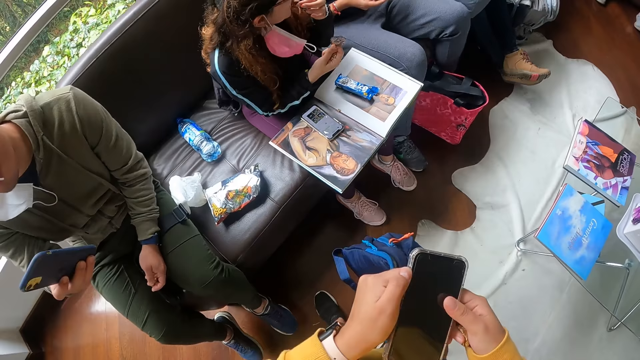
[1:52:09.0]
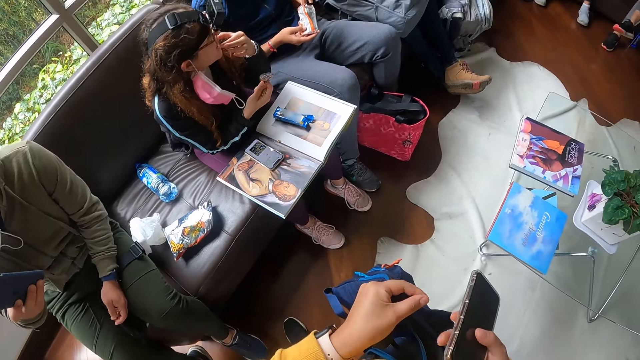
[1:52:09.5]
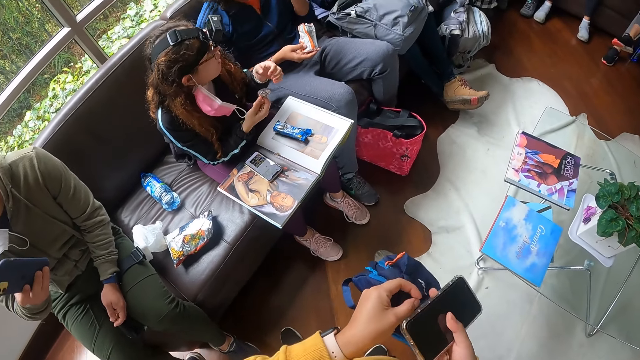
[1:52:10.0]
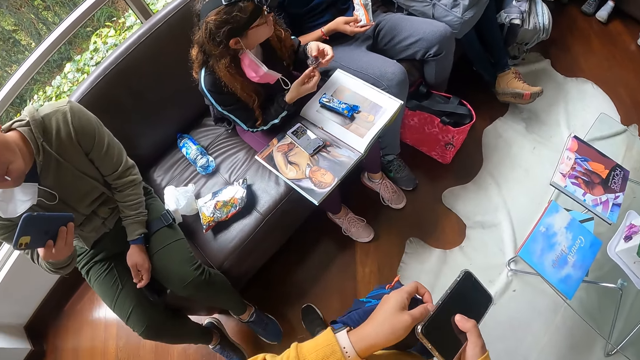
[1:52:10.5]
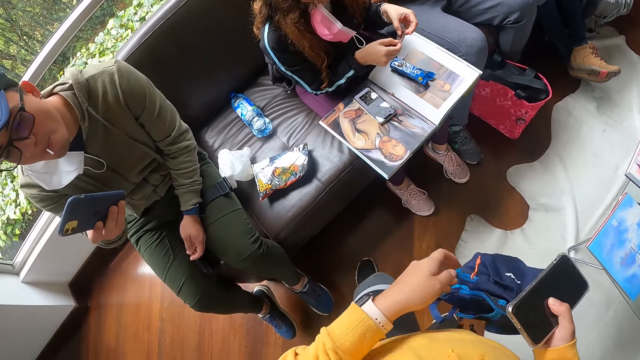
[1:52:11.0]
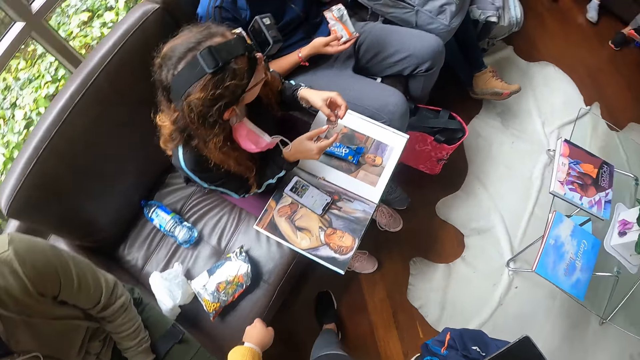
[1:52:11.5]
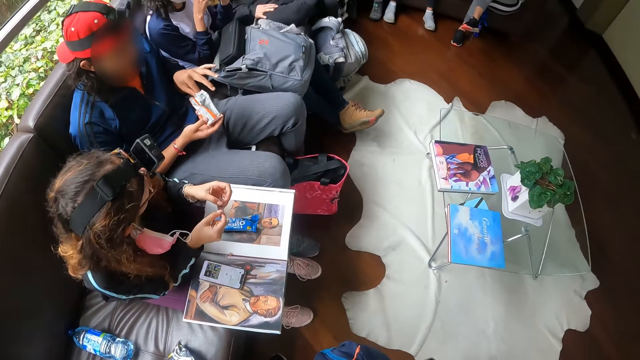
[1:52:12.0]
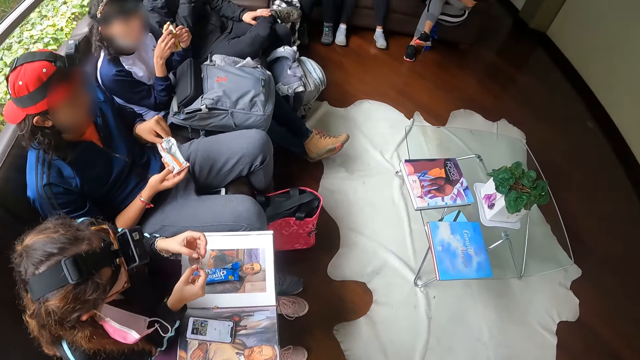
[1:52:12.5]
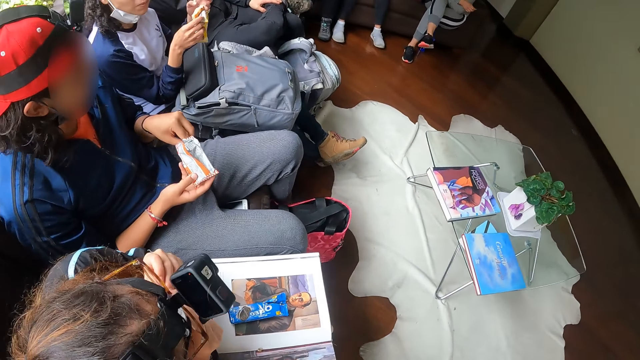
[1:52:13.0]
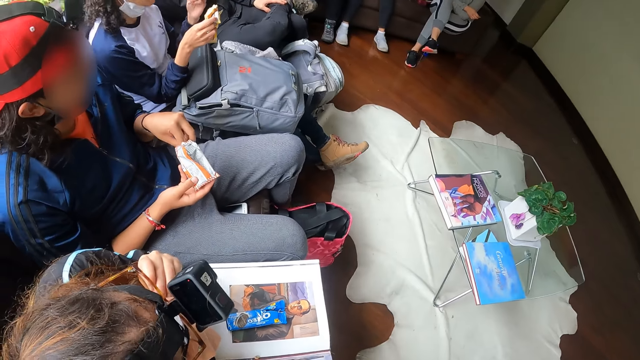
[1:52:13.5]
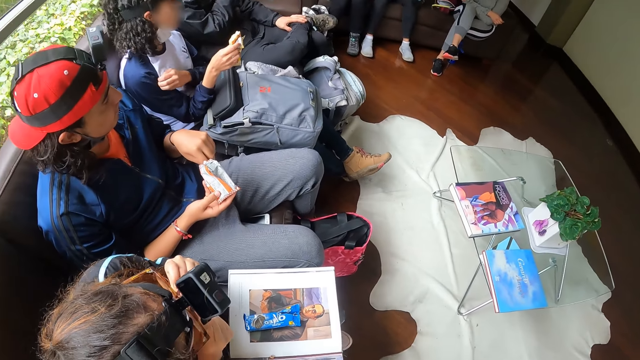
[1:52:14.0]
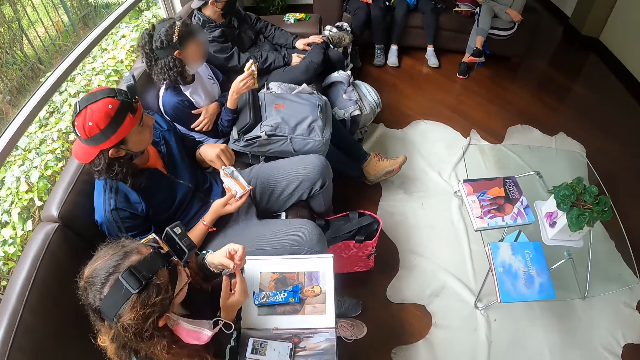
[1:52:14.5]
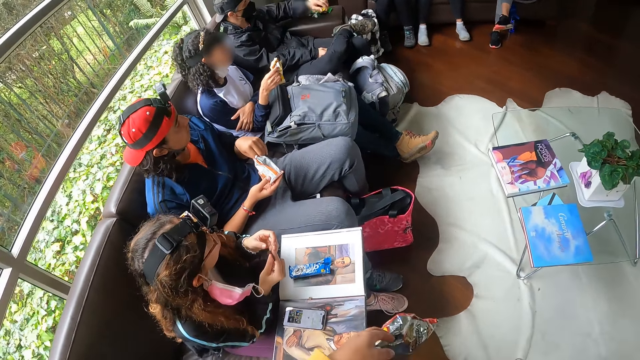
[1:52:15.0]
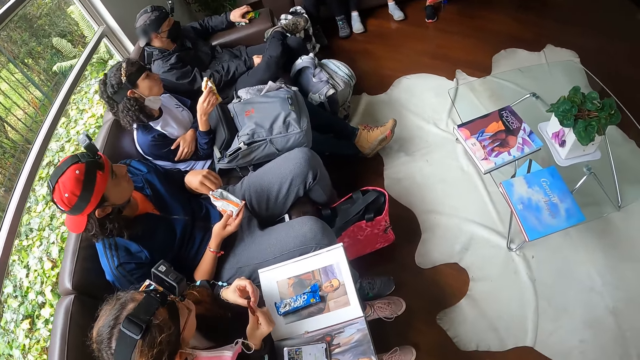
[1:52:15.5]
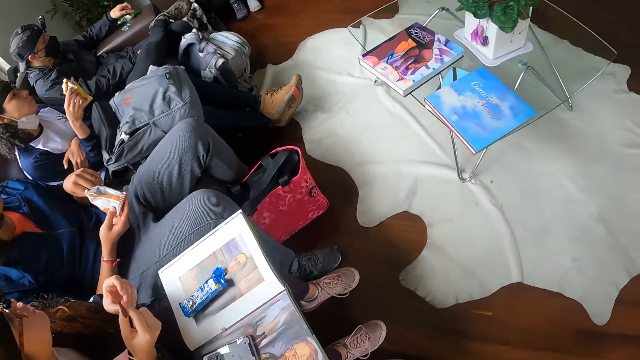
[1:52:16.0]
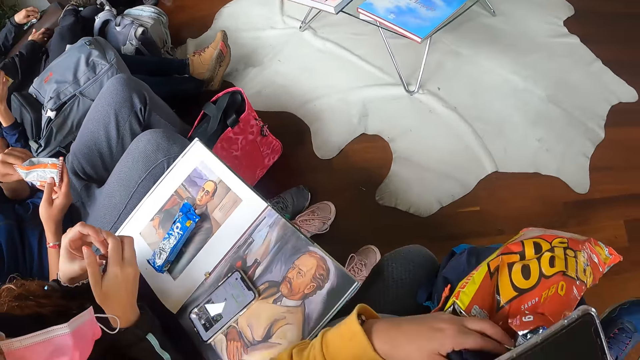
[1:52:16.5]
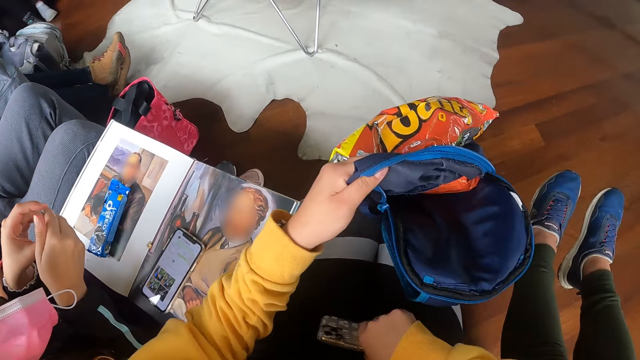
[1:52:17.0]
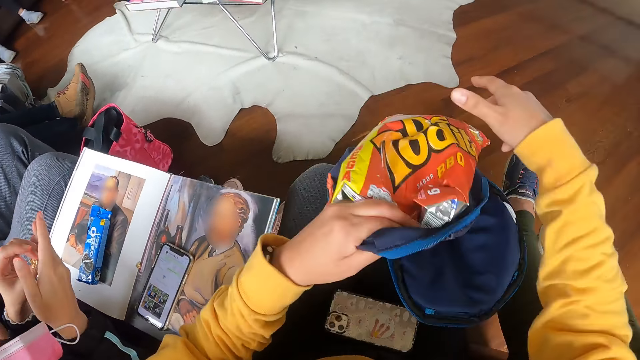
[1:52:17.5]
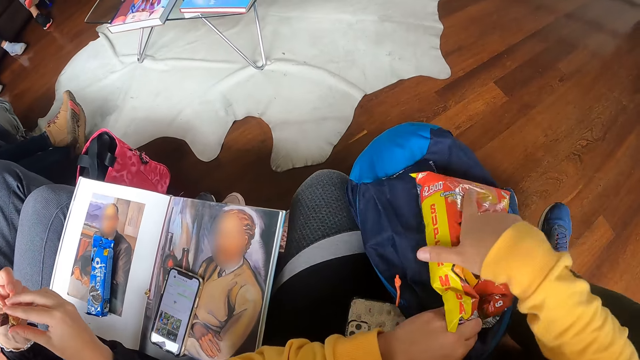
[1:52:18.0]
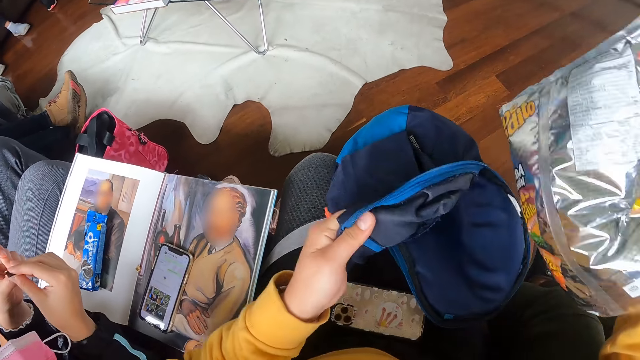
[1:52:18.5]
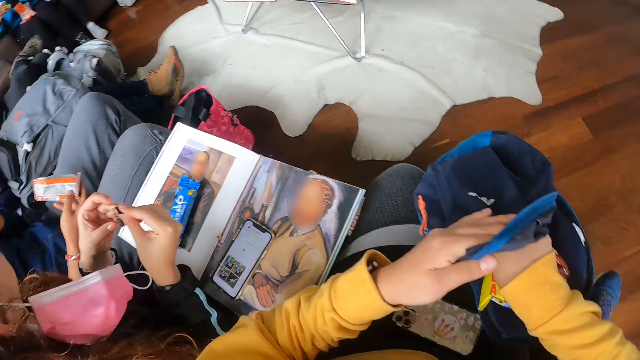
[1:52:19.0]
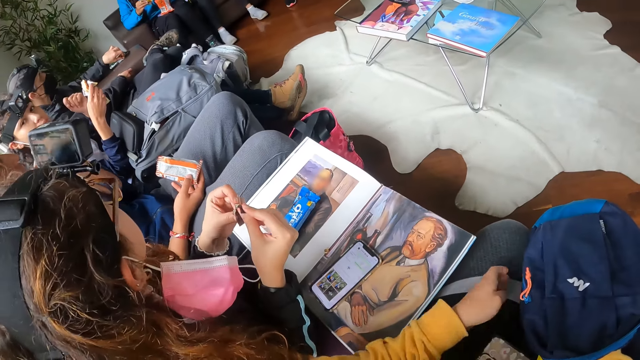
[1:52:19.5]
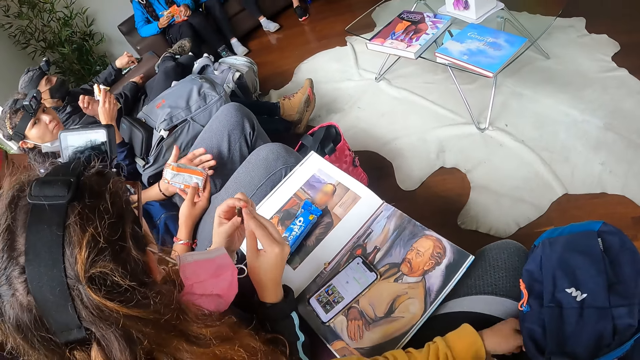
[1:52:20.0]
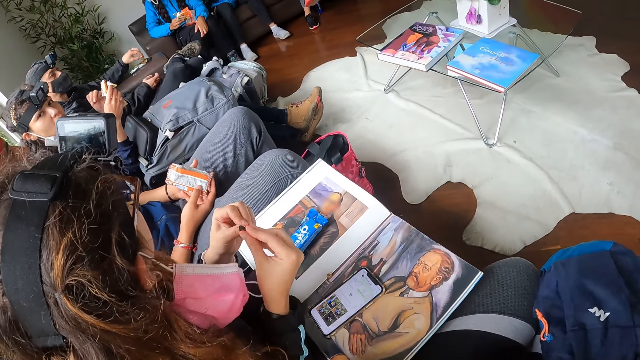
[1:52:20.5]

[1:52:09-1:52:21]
A man operates the phone with his right hand. Another man puts a chip in his mouth with his left hand. A woman eats chocolate. The second man holds the pack of snacks with his hands. The woman holds the pack of snacks with her right hand. A third man holds the fudge. The camera wearer holds the pack of snacks and the backpack in his left hand. He drops the phone on his lap with his right hand. He puts the pack of snacks in the backpack with his right hand. The second man holds the pack of snacks with his right hand. The woman holds the pack of snacks with her right hand.

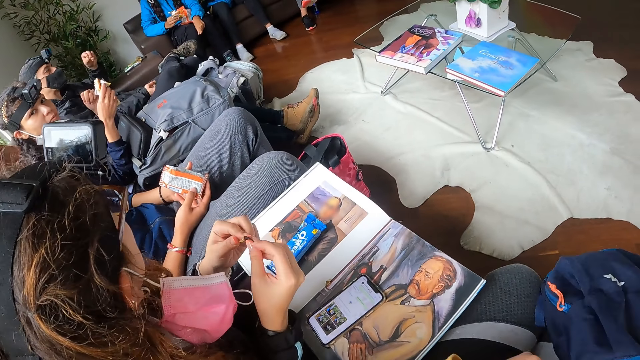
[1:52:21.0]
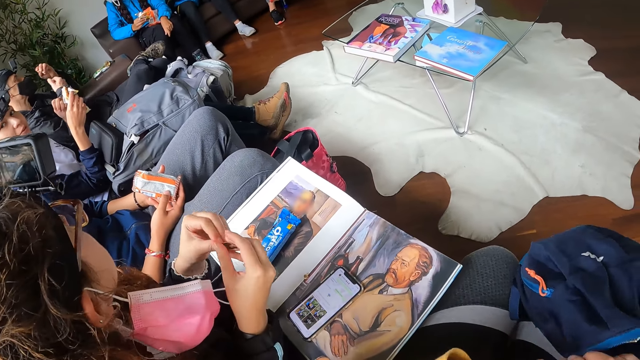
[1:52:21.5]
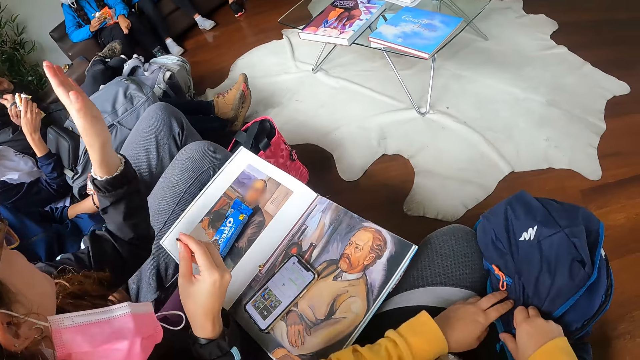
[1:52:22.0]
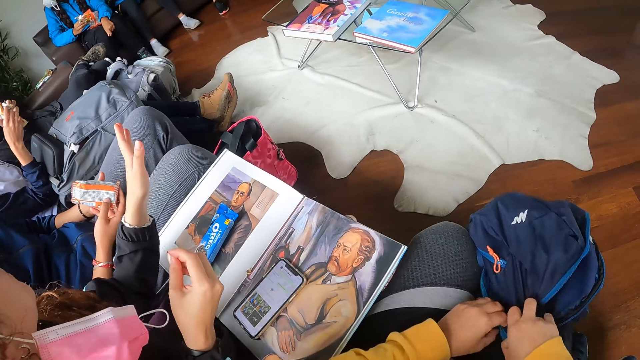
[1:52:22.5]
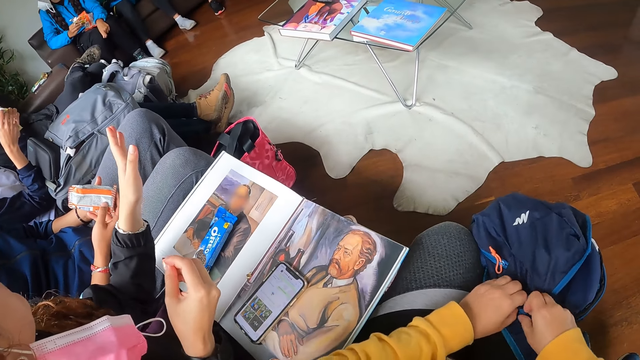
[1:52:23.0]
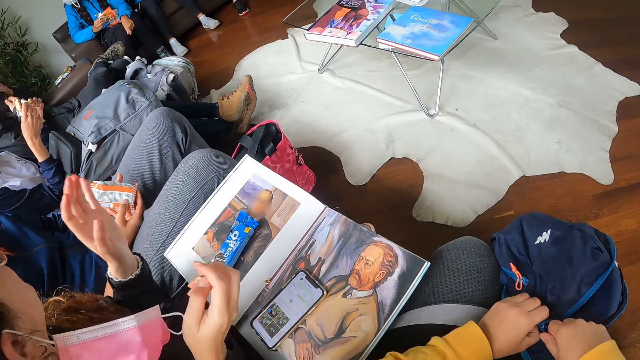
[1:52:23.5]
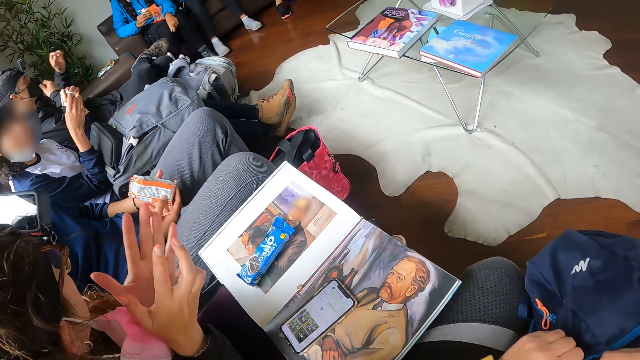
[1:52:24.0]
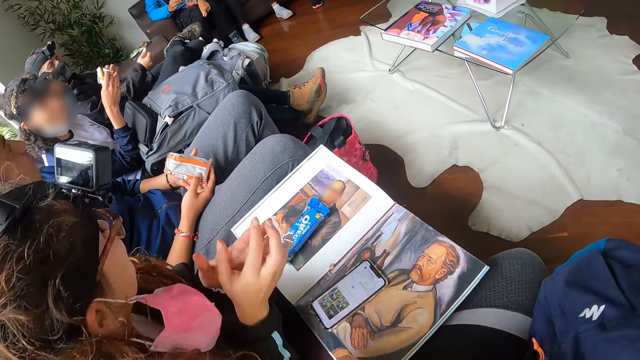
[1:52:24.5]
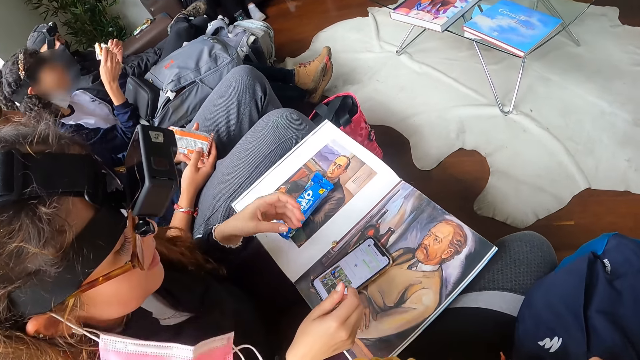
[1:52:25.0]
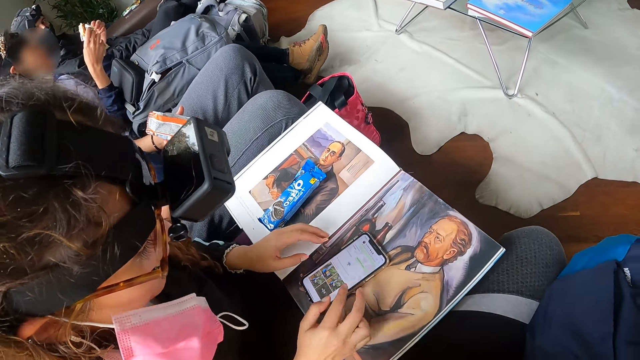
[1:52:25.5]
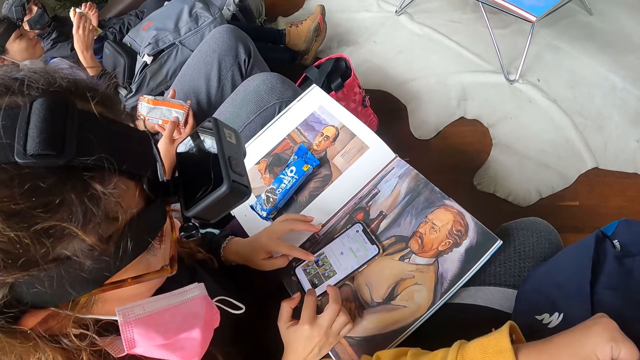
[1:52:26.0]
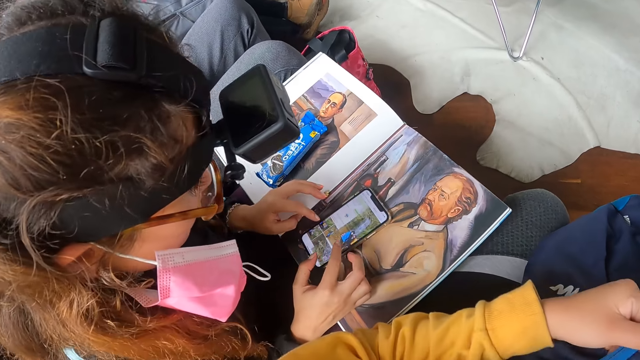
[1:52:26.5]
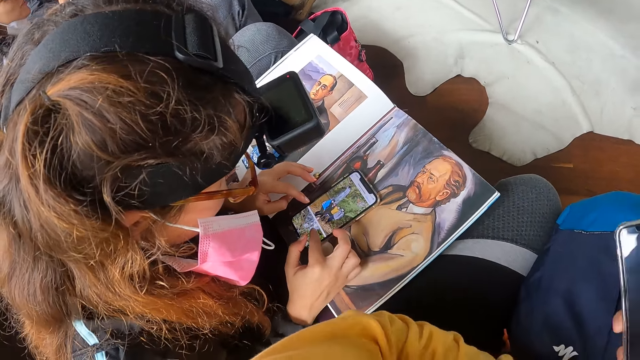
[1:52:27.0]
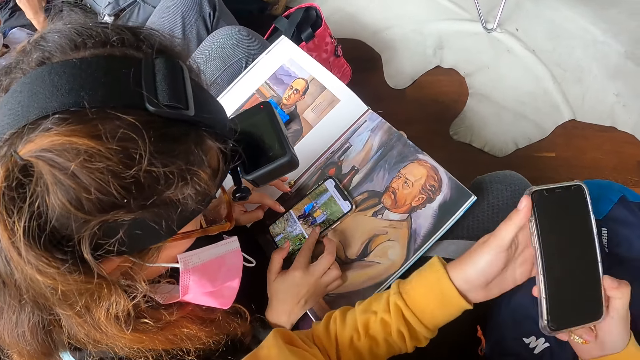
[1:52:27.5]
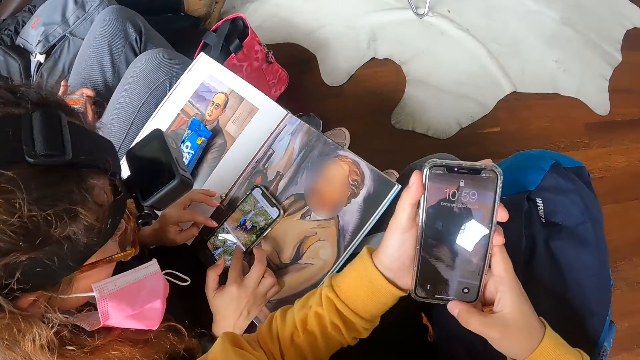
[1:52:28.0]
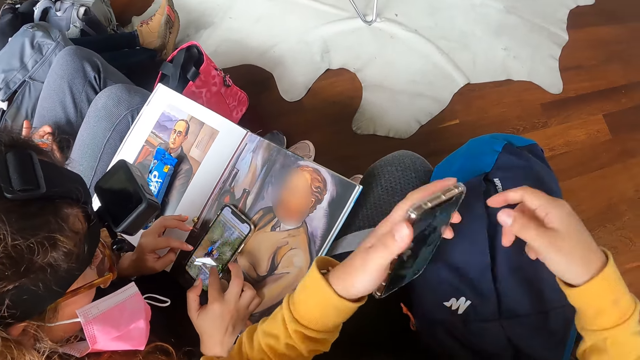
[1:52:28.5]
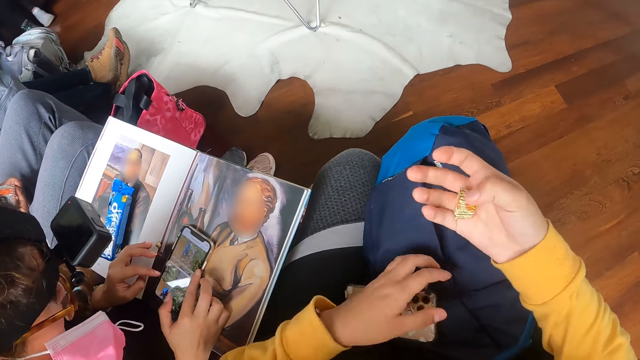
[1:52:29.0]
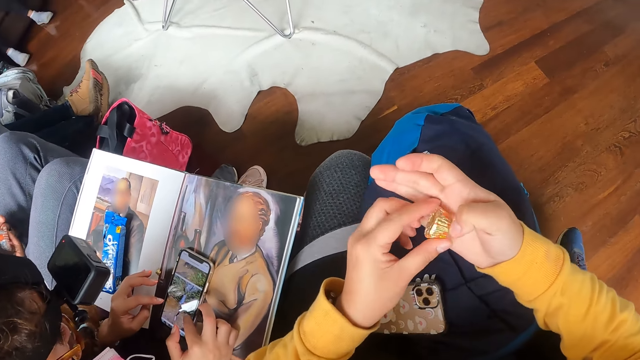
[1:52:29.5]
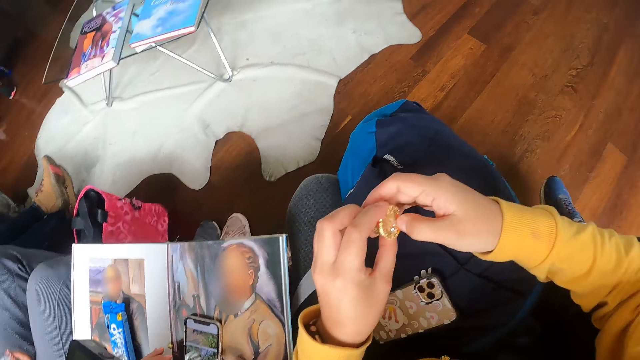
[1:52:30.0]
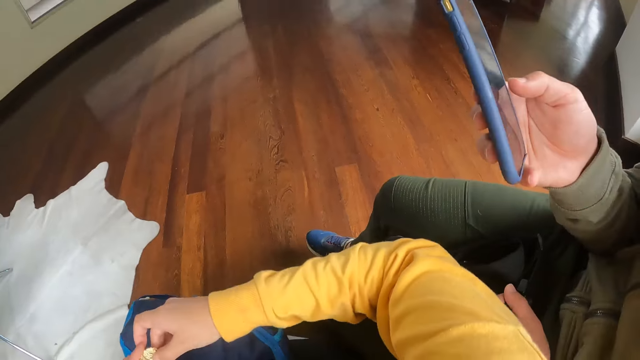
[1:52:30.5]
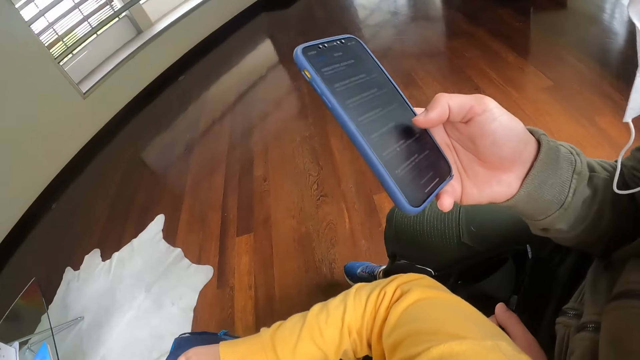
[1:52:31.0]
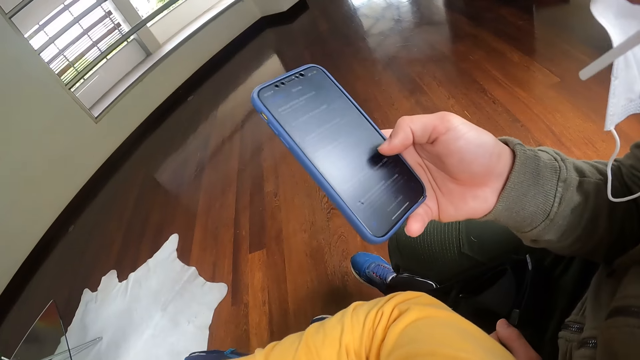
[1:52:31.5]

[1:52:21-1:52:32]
A woman holds the candy wrap with her right hand. The woman interacts with another woman. The first woman gestures with her left hand. The first woman claps her hands. The camera wearer zips the backpack with both hands. The first woman operates the phone on the magazine with her hands. The camera wearer holds the phone with both hands. He operates the phone with both hands. He drops the phone on the backpack with his left hand. He holds the candy with his right hand. He holds the candy with his hands. A man operates the phone with his right hand. The man holds the phone.
